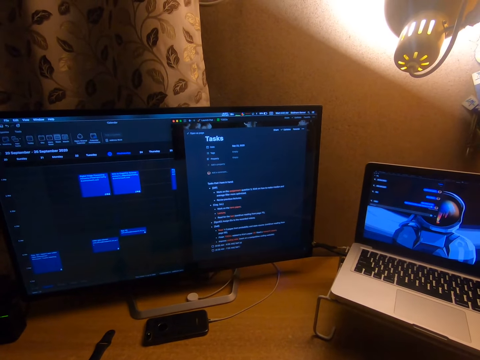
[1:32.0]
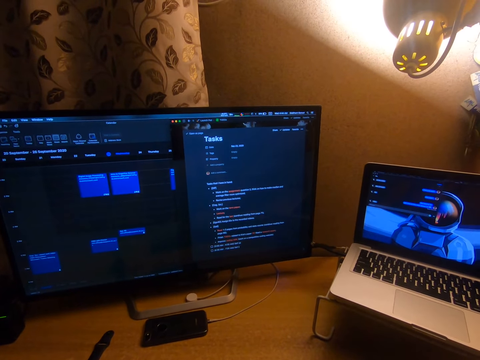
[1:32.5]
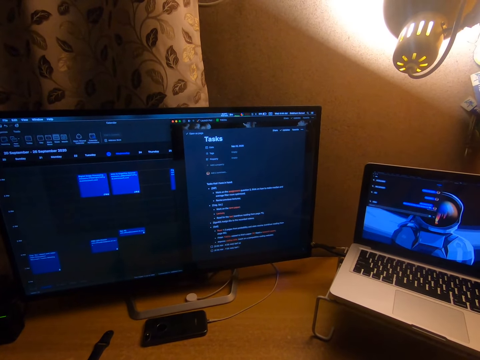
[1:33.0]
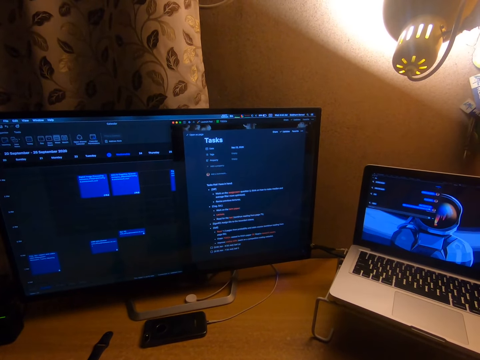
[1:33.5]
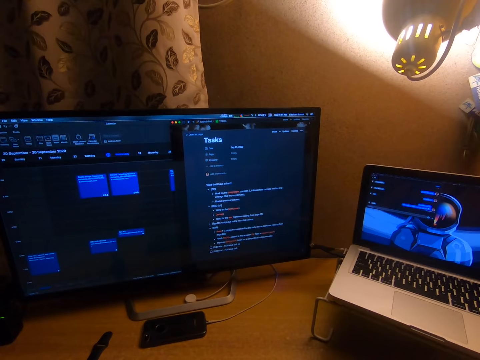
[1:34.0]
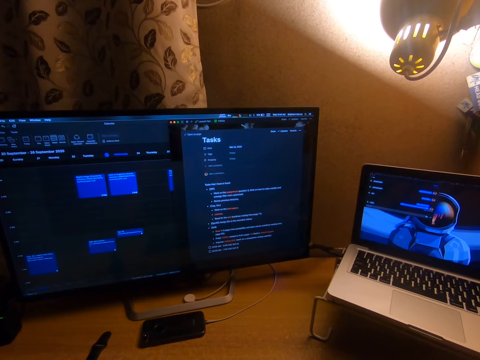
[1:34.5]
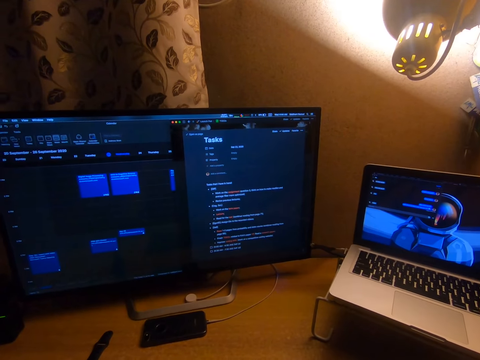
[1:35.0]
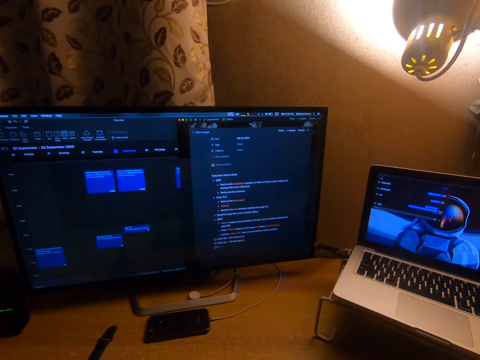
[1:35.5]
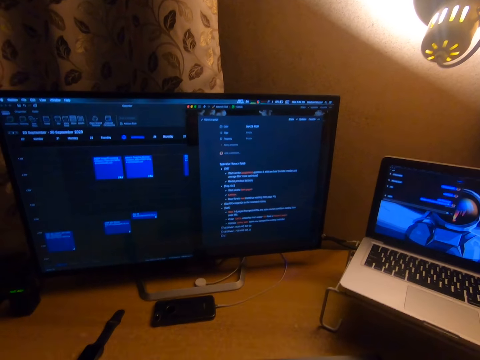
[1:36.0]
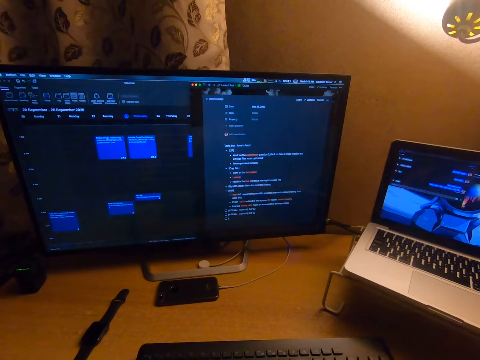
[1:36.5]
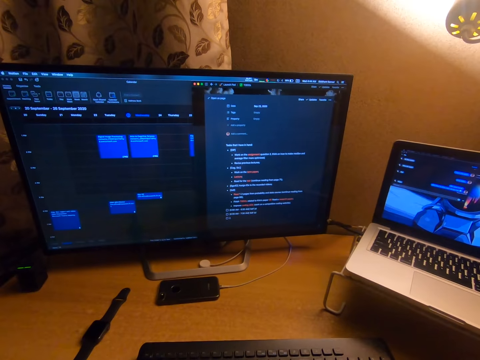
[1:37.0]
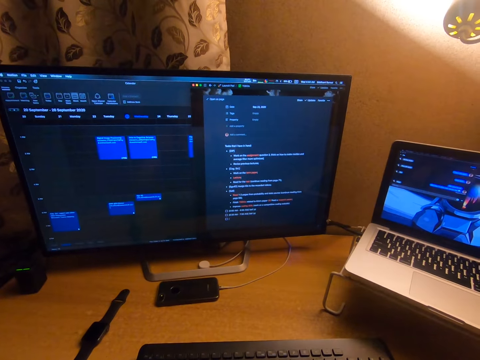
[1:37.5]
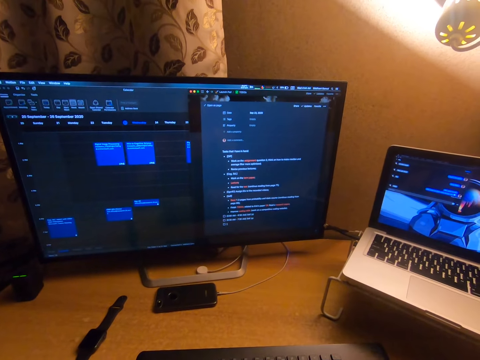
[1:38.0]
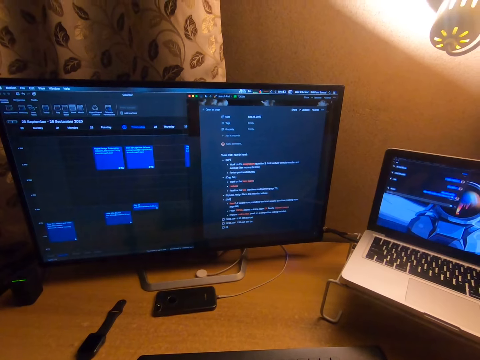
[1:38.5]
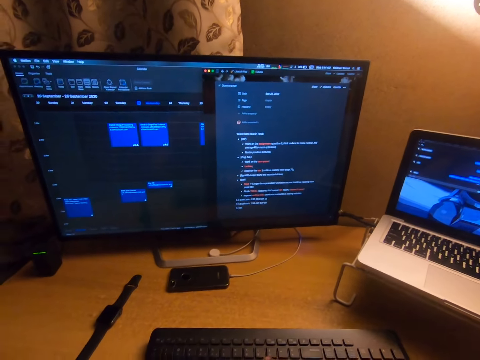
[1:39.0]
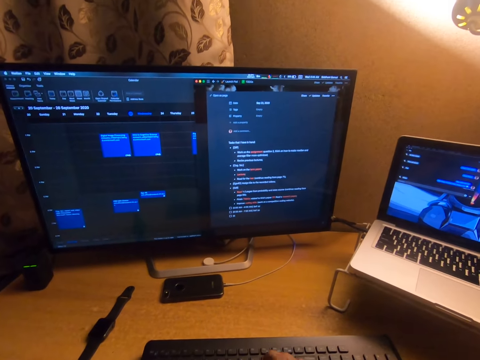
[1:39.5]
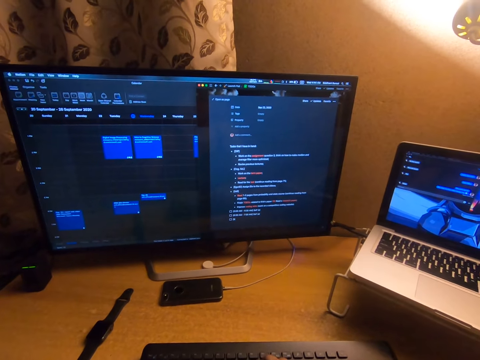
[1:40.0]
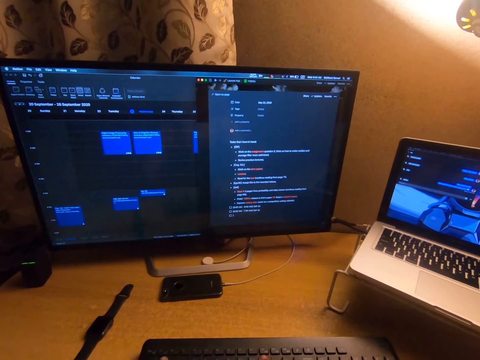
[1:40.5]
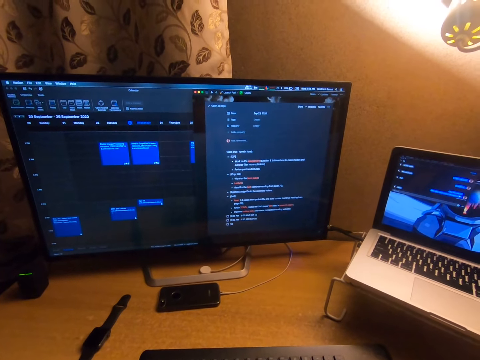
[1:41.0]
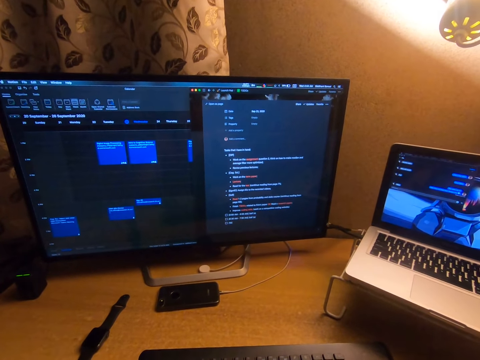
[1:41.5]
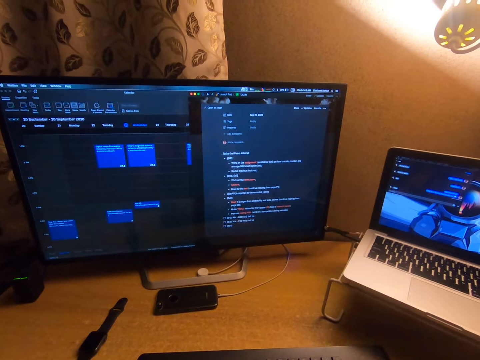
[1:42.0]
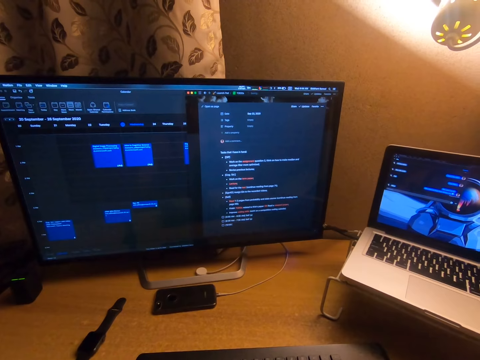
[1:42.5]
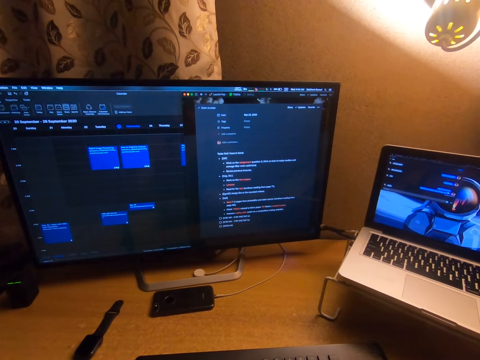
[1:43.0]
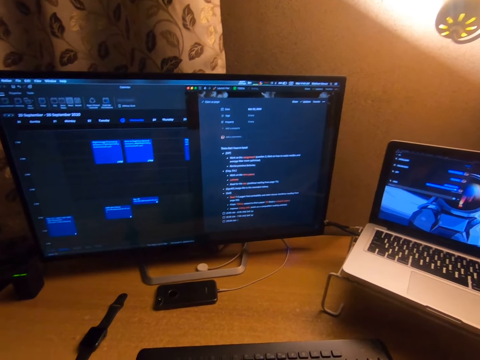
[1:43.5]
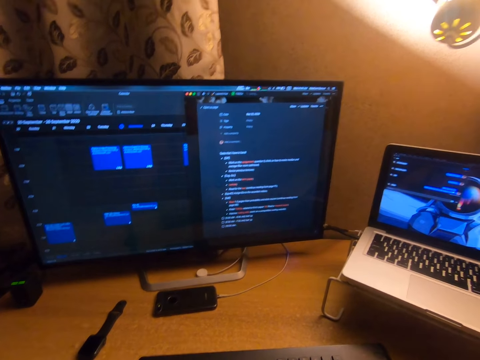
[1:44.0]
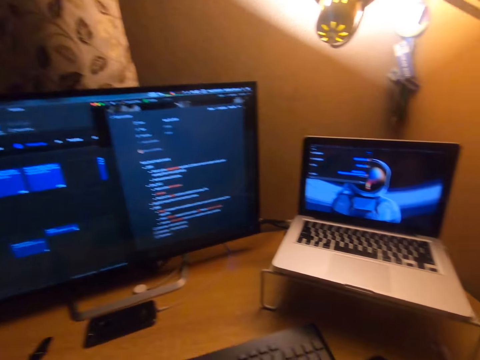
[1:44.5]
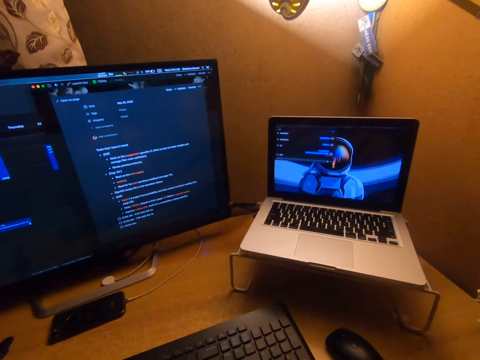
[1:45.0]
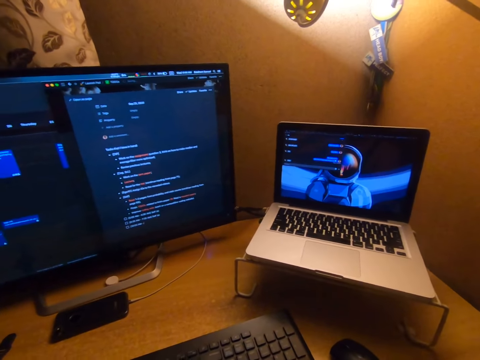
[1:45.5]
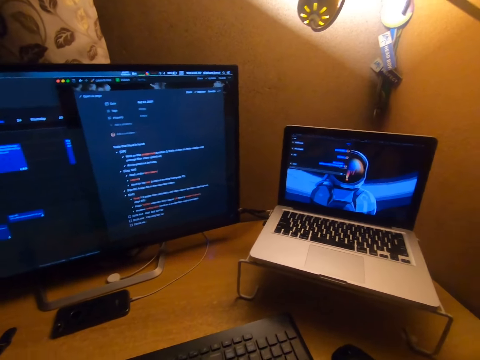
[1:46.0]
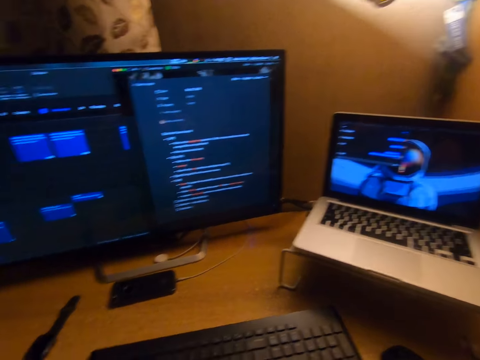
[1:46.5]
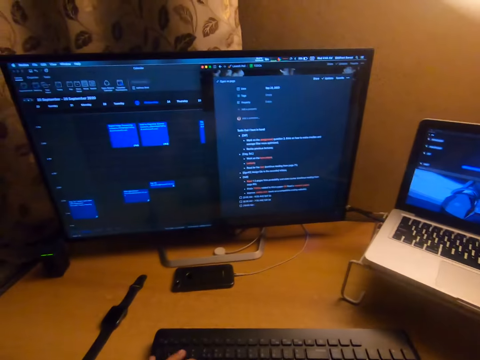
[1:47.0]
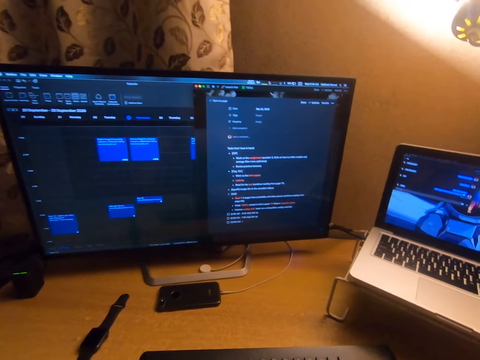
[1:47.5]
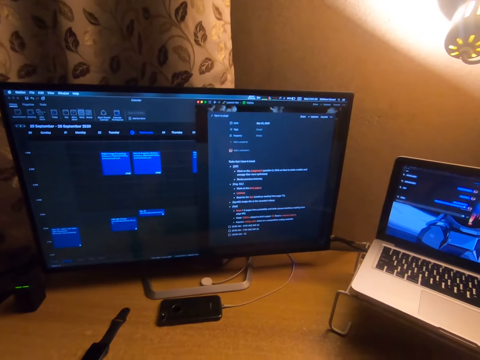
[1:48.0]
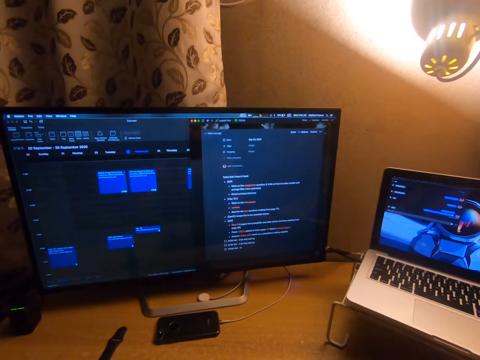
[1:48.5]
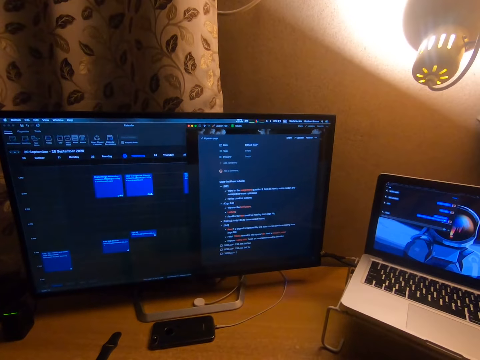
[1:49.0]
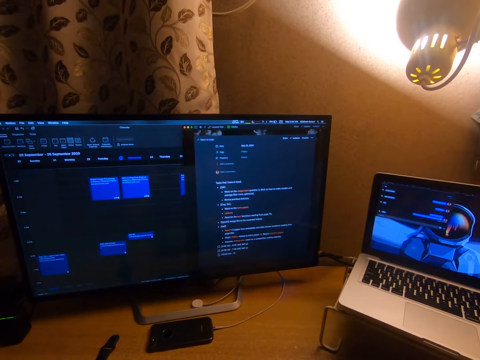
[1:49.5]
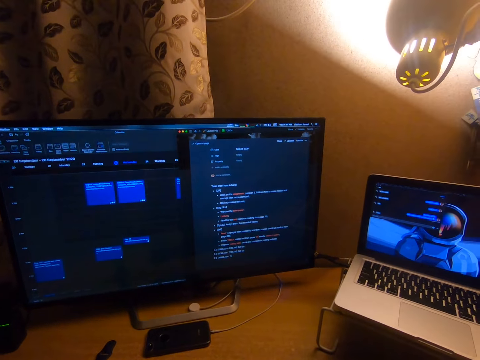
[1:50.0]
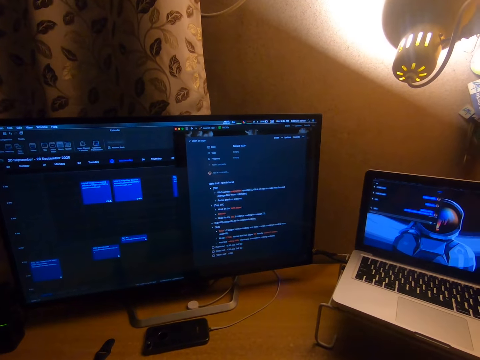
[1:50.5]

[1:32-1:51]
The camera wearer types another sentence. They turn to the right. They type a short sentence.

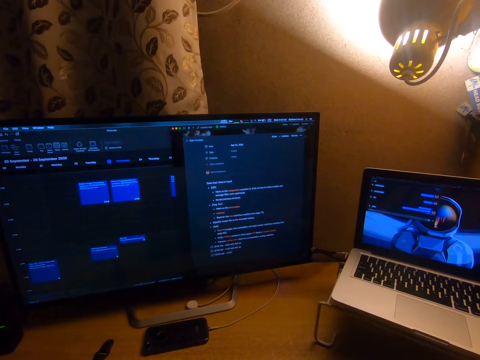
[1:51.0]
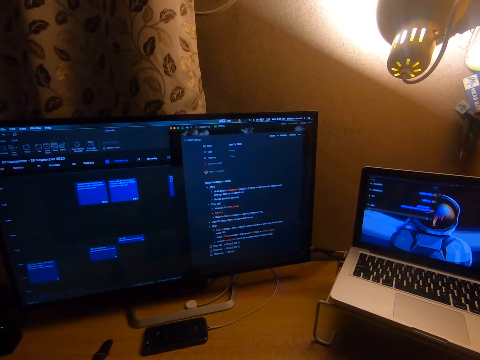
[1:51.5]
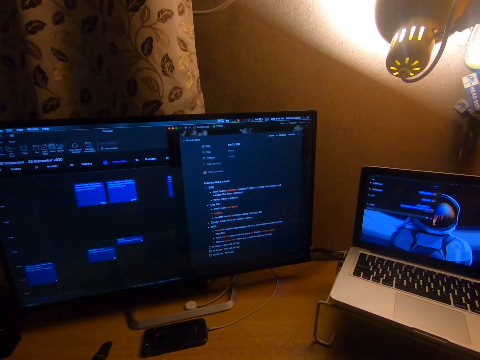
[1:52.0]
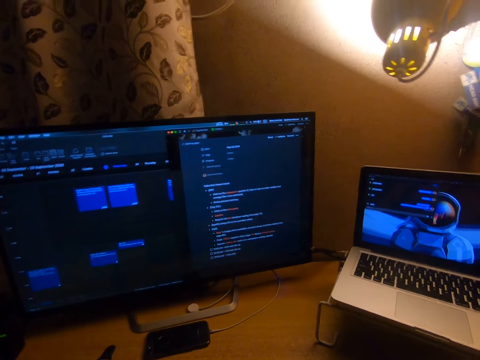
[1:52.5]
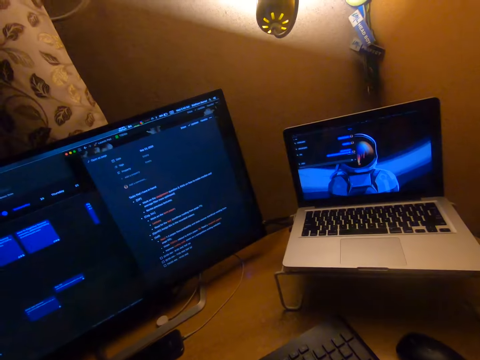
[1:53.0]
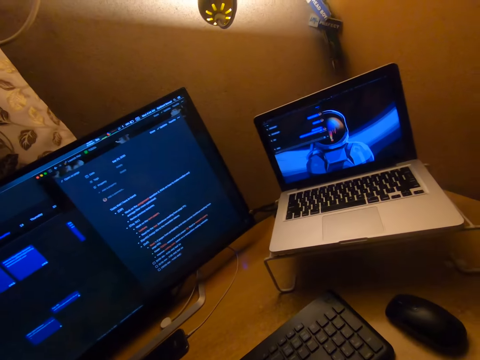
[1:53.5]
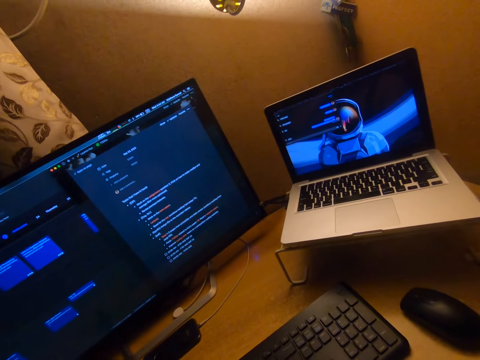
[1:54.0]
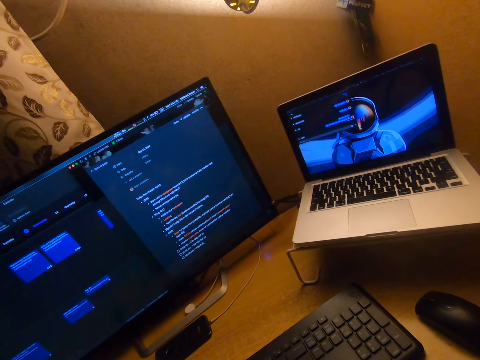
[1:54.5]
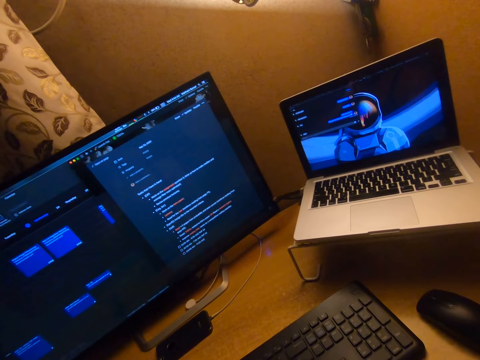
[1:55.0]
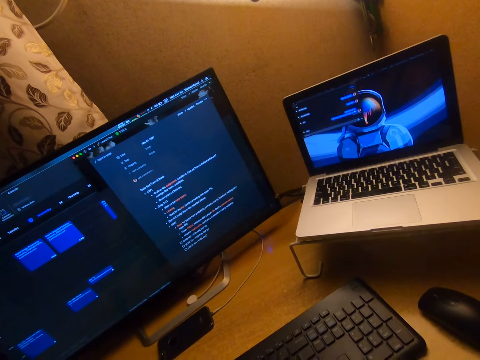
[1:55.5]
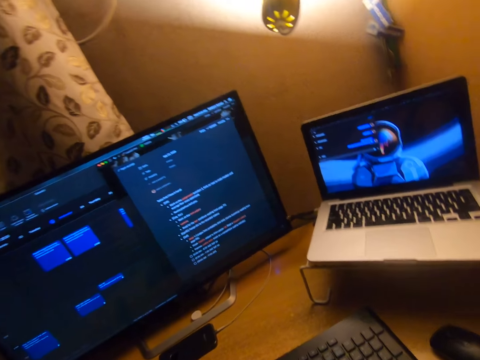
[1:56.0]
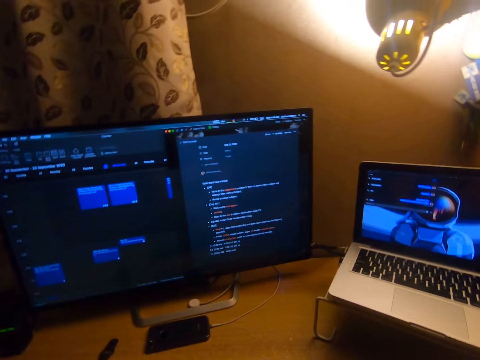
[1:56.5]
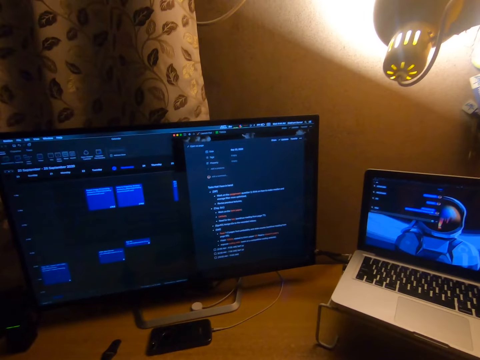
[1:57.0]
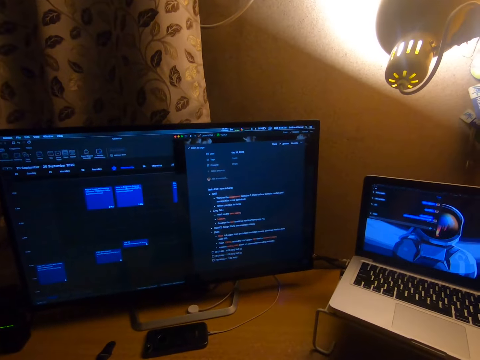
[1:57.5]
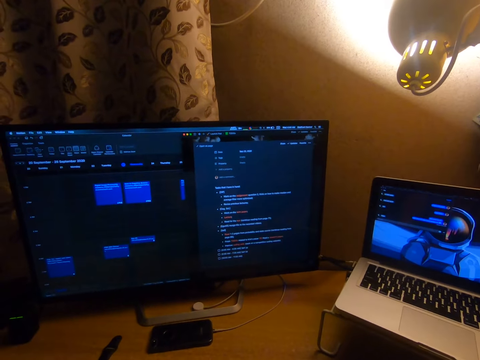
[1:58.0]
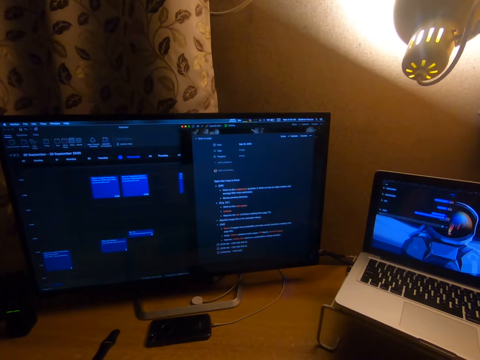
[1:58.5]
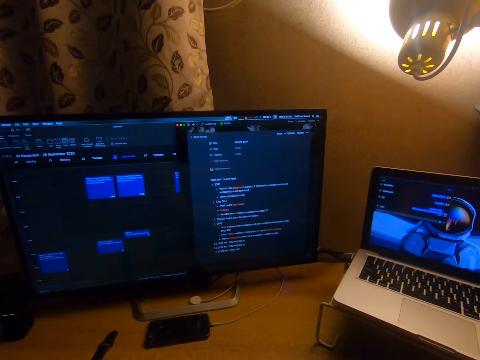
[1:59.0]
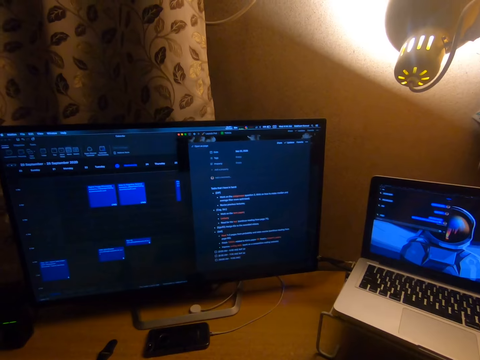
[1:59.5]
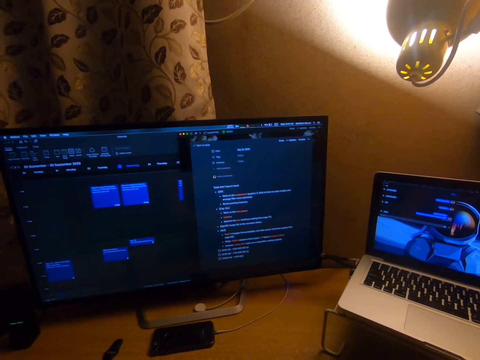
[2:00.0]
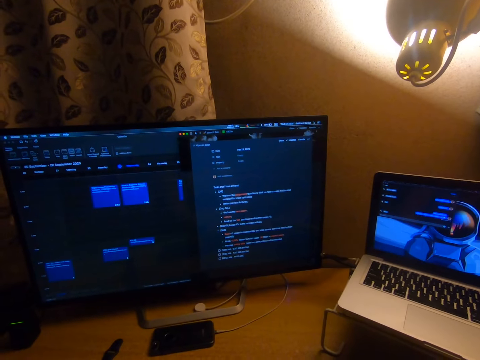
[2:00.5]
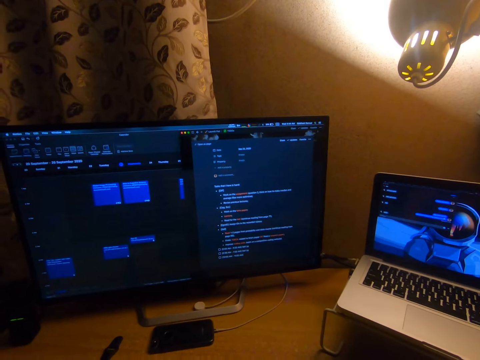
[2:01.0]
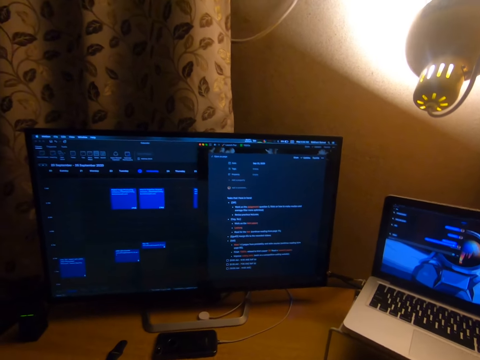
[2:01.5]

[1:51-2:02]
The camera wearer turns to the right. They type another sentence.
